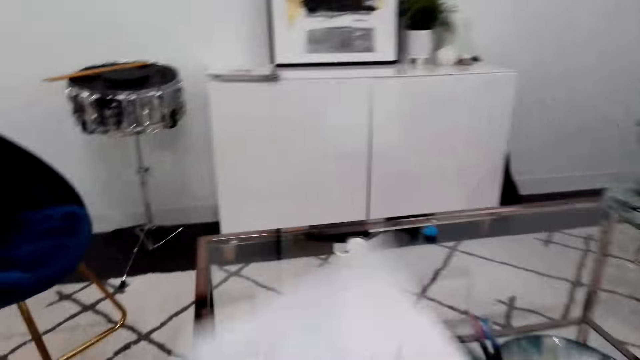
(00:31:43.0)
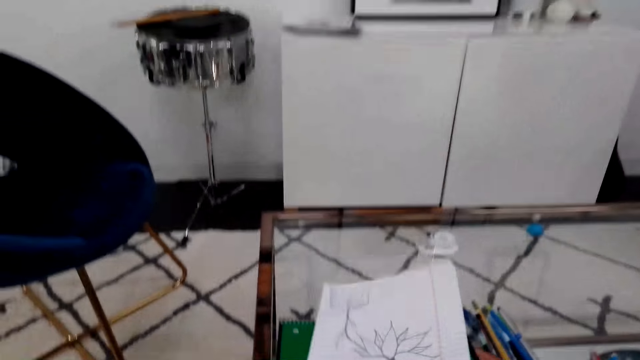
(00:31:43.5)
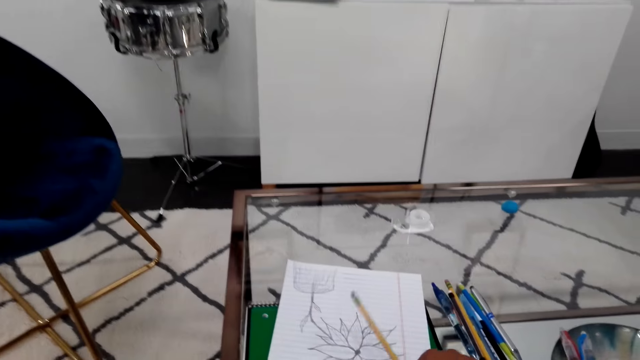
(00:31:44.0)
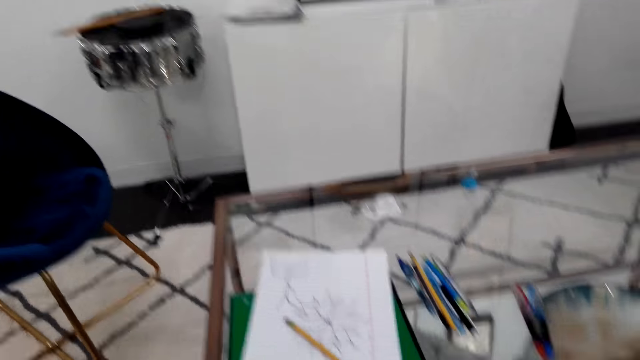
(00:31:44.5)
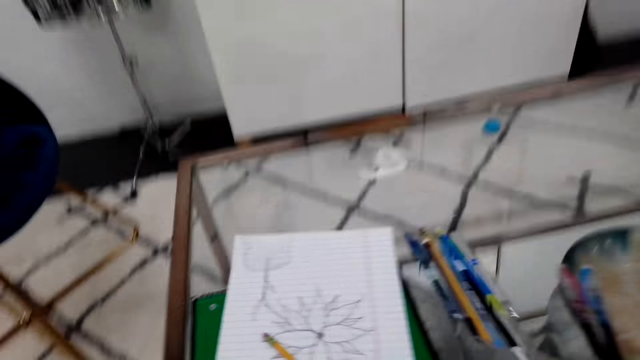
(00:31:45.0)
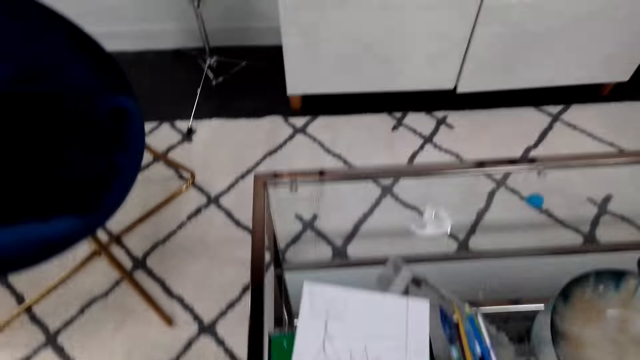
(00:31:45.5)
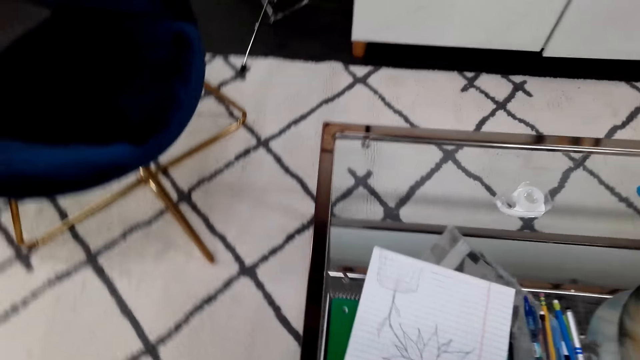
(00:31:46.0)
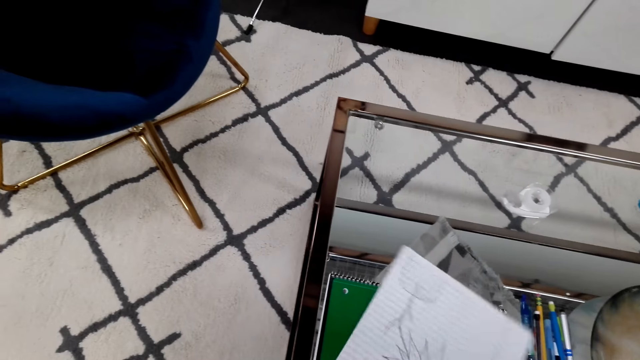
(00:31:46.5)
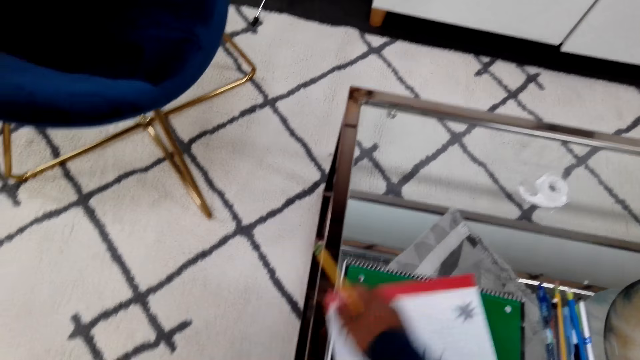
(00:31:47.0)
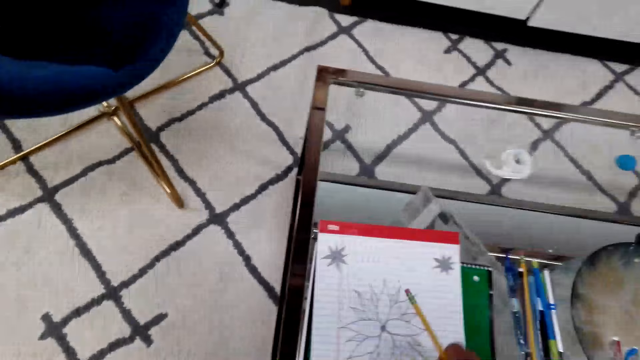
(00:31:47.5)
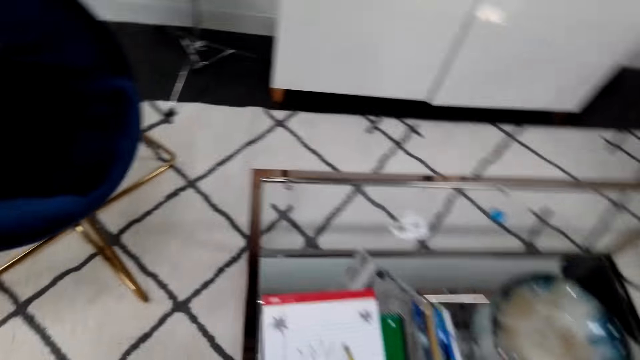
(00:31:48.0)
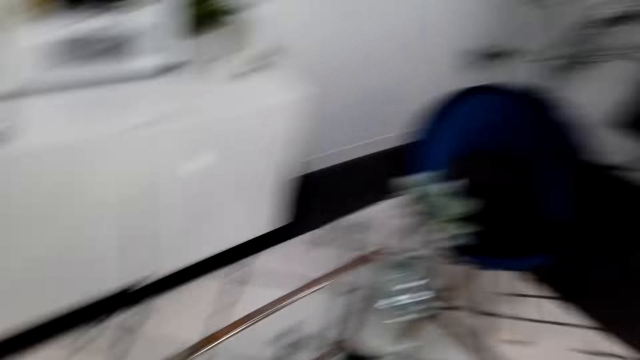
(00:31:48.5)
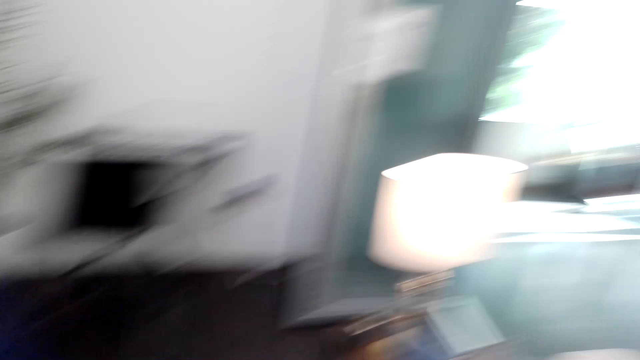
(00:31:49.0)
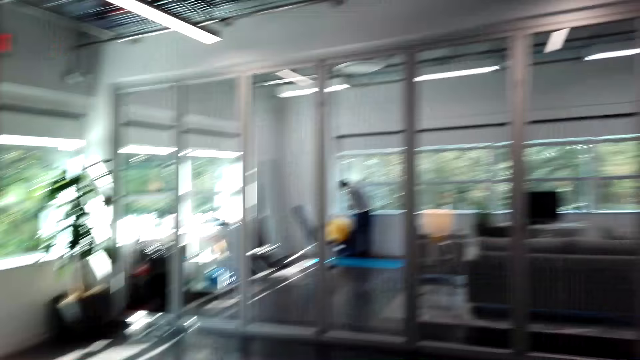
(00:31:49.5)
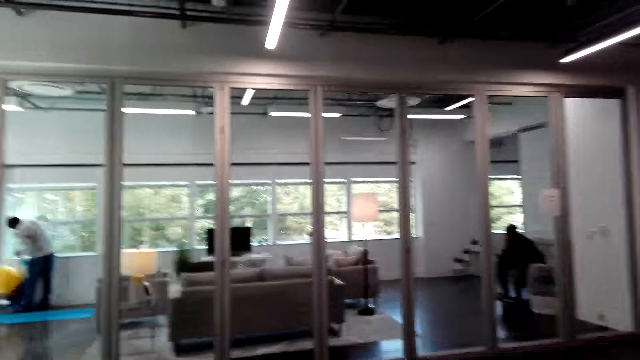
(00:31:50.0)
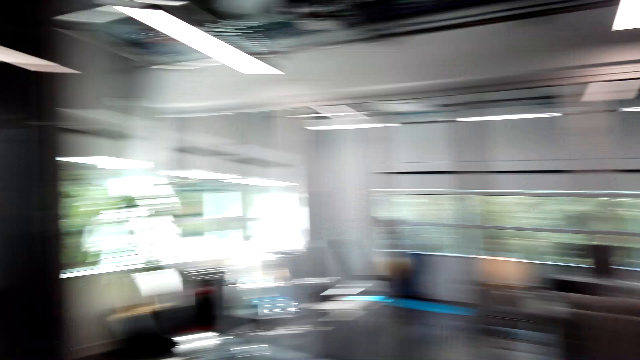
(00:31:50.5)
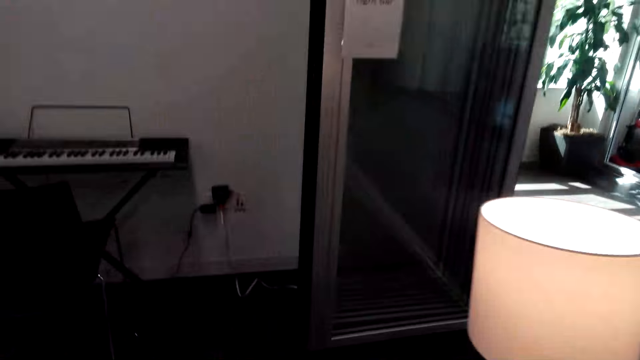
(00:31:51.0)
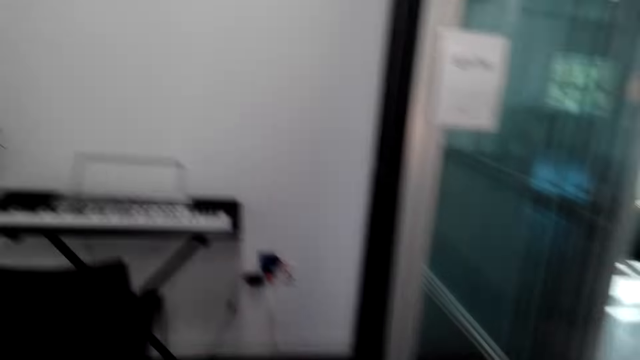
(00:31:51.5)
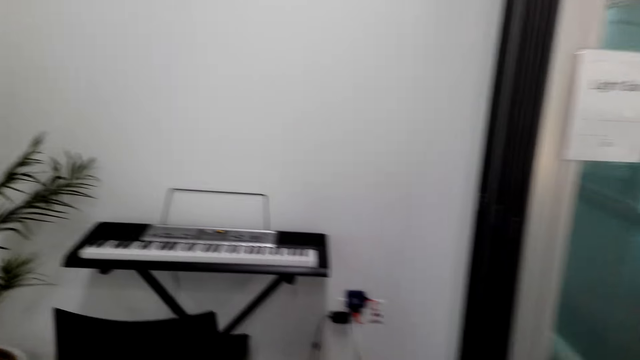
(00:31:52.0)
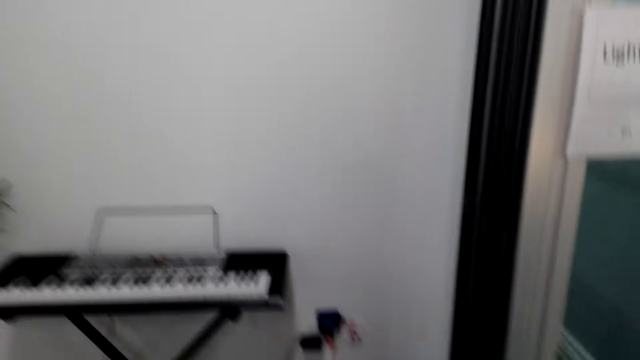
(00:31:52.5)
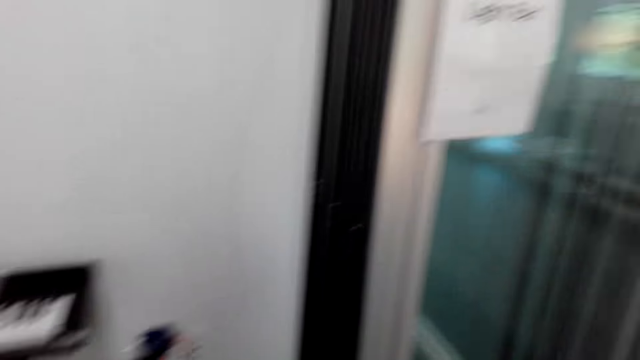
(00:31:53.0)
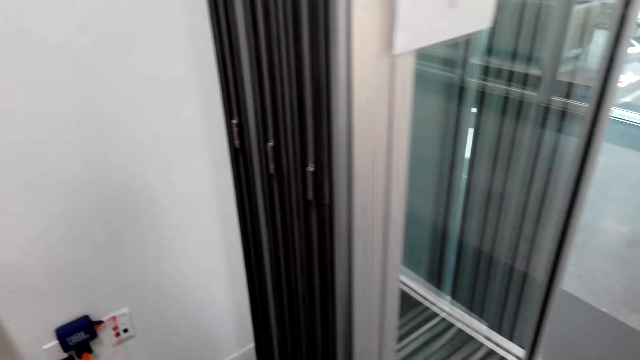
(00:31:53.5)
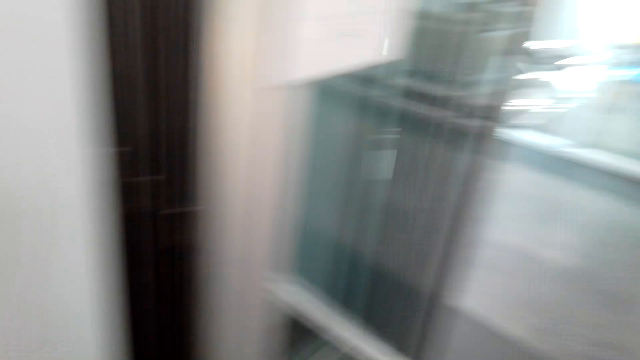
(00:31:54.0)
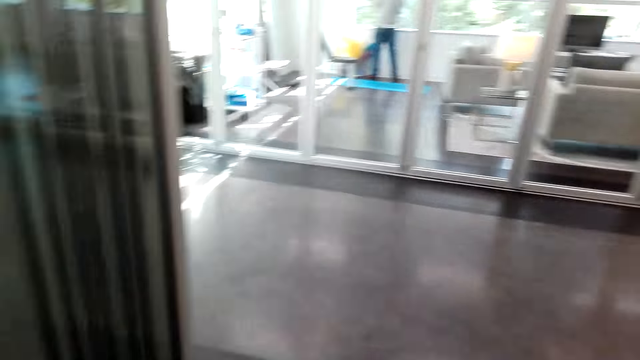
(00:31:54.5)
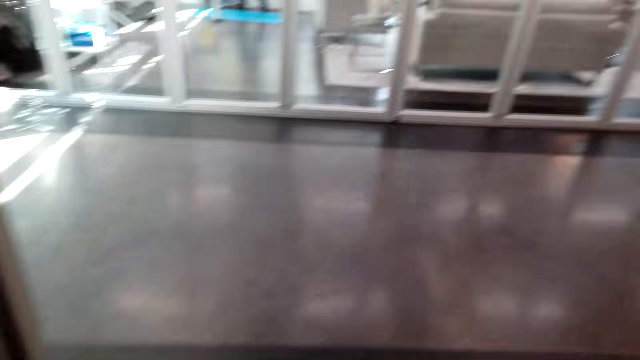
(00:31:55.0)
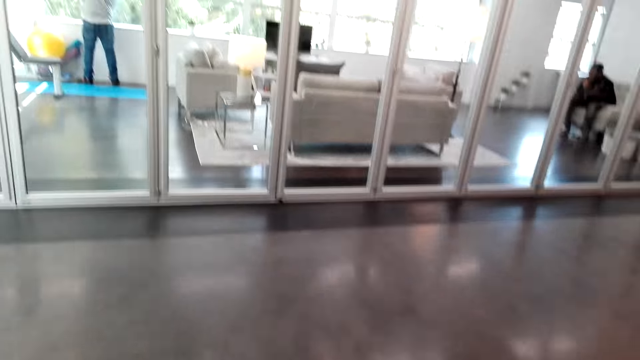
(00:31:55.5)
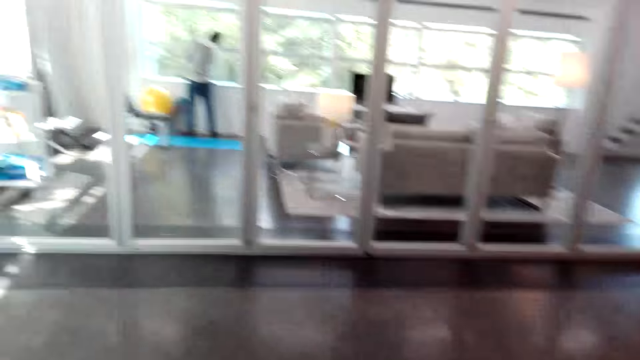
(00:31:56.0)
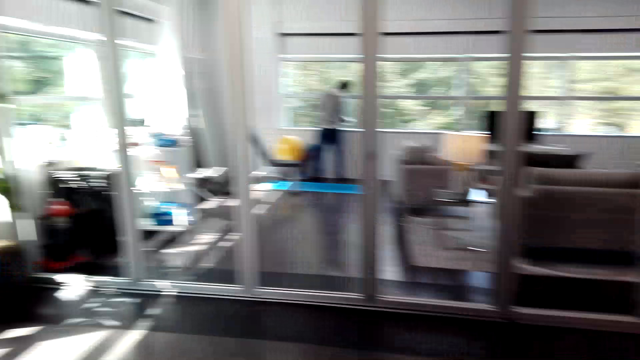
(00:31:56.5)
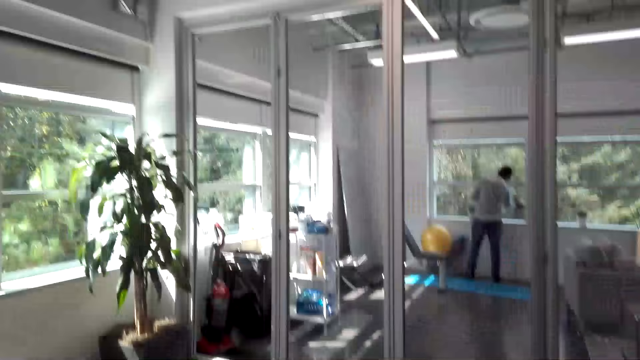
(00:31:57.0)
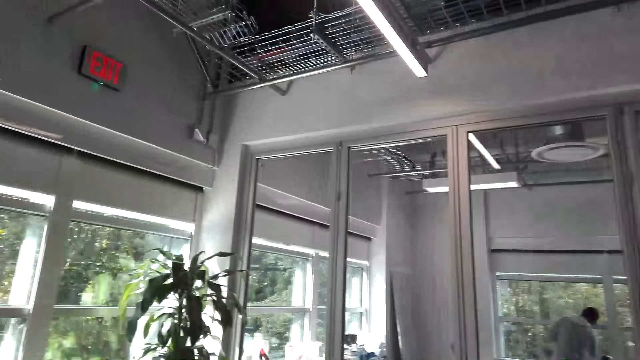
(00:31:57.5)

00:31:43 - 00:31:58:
The camera wearer puts the book on the table. They put the pencil on the book on the table. They stand up. They turn the drawing book. They hold the pencil. They place the pencil on top of the book. They turn around. They look around. They walk on the floor towards the exit. They exit the room.

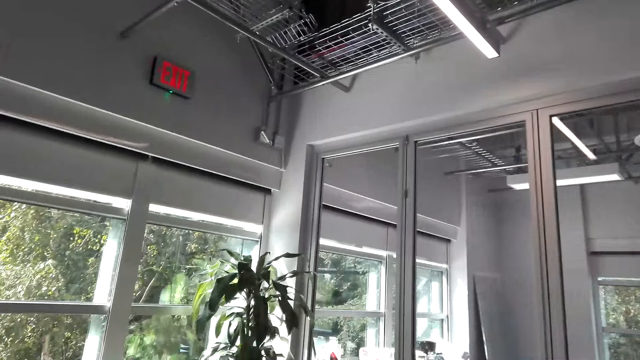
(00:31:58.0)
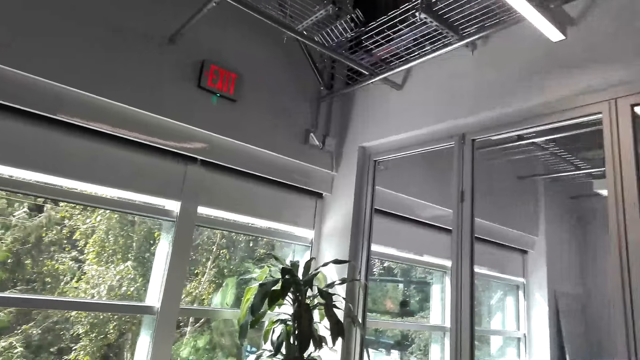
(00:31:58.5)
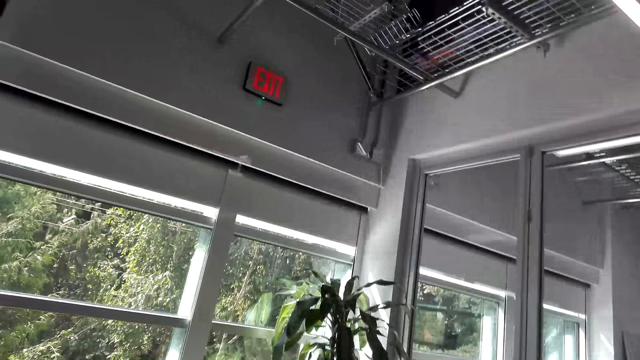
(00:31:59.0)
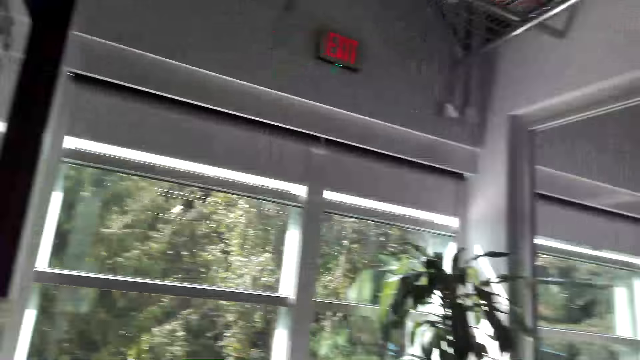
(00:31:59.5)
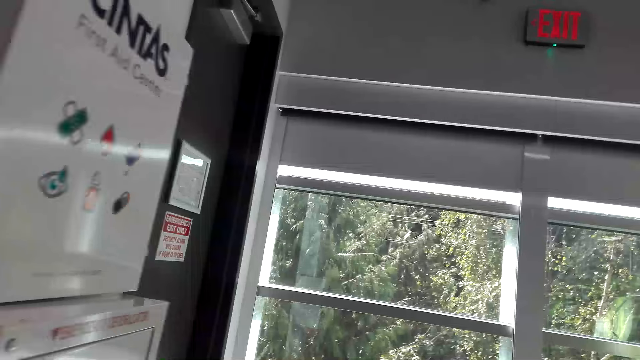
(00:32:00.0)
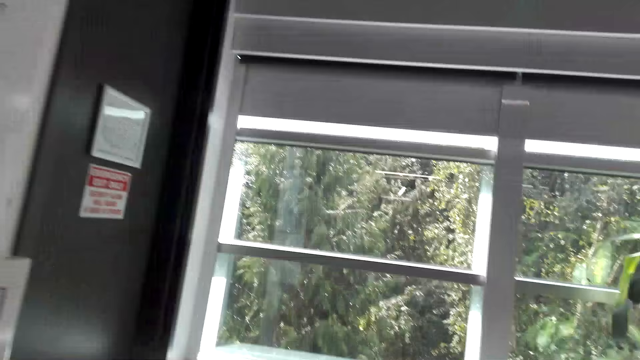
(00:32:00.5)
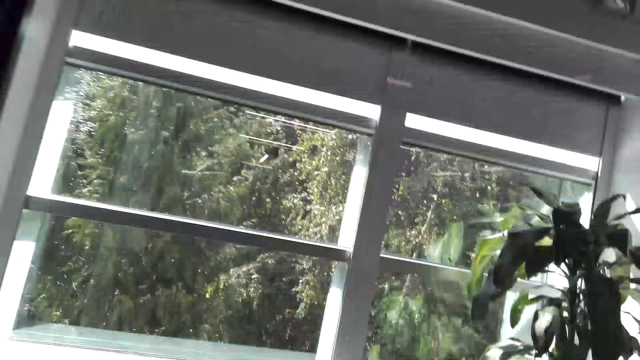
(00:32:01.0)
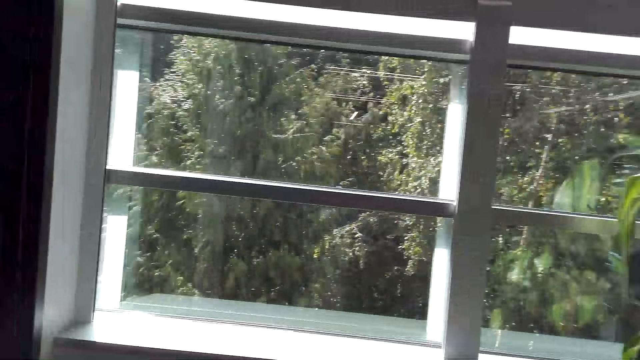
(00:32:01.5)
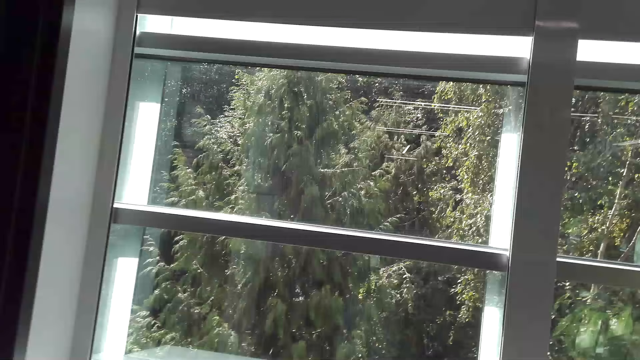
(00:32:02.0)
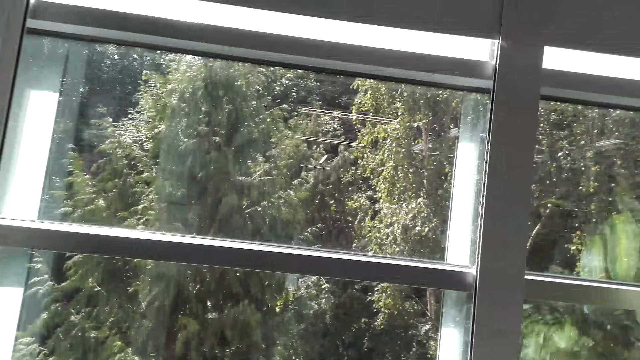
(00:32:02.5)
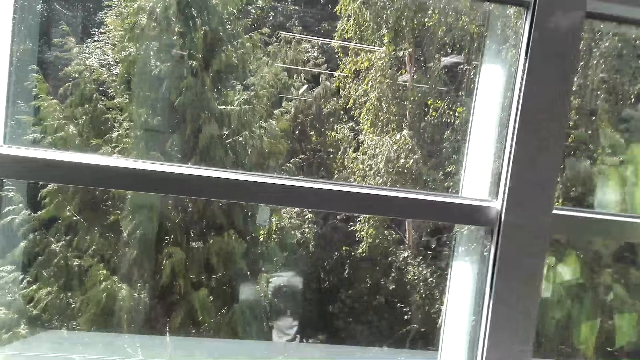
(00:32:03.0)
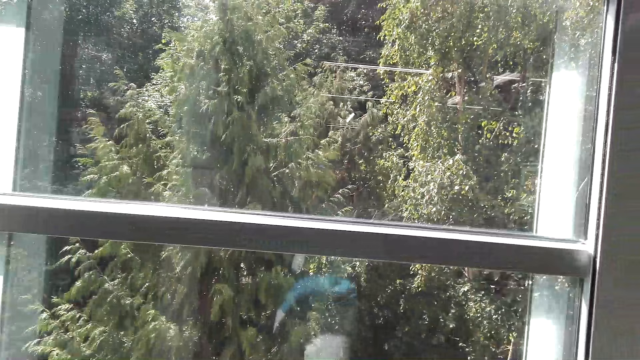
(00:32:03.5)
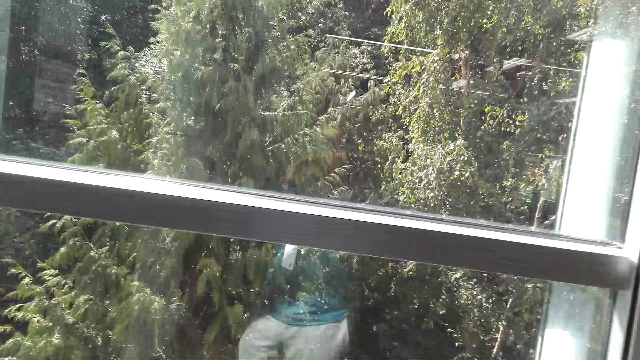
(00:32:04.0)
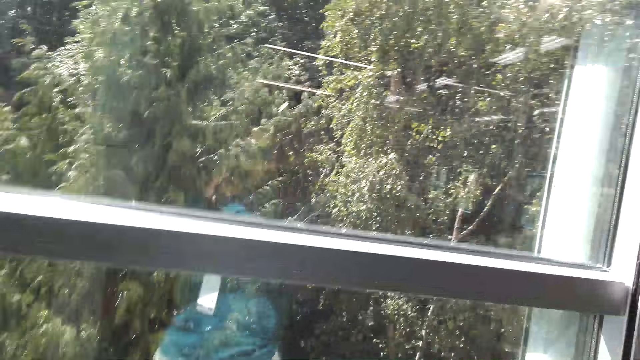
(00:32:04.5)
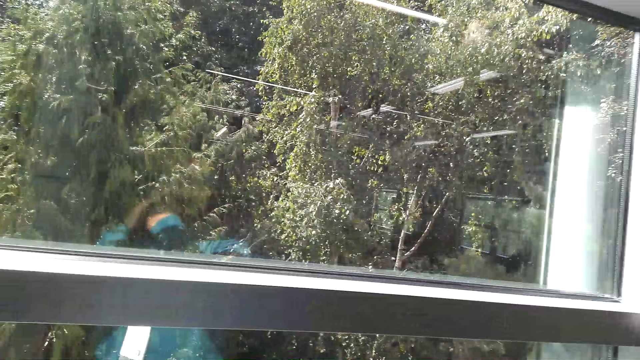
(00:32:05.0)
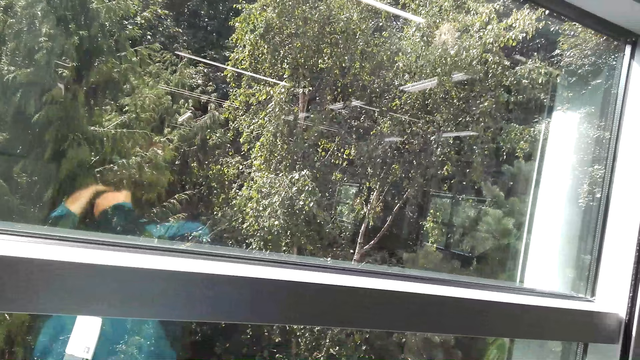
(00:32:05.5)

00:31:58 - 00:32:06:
The camera wearer walks towards the window. They stand by the window.
